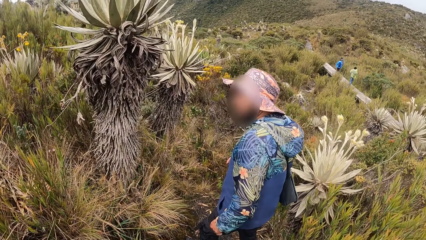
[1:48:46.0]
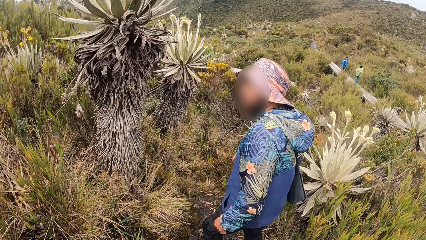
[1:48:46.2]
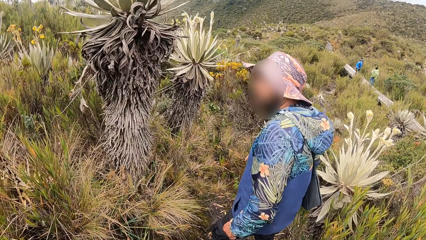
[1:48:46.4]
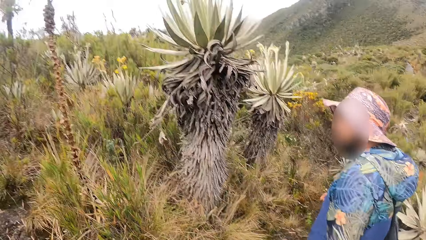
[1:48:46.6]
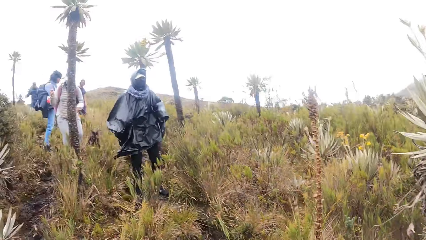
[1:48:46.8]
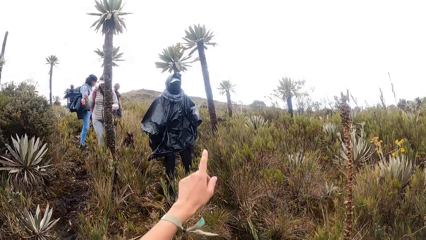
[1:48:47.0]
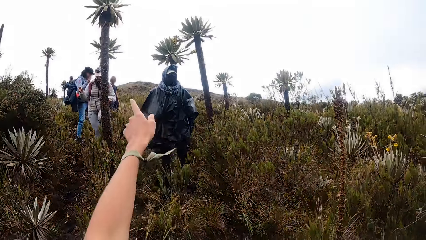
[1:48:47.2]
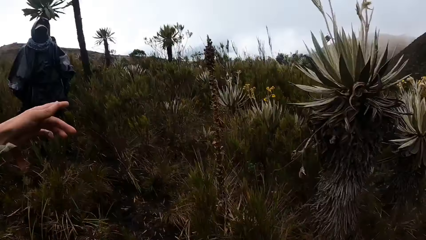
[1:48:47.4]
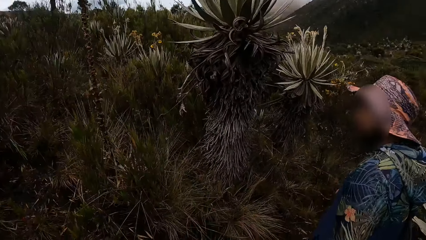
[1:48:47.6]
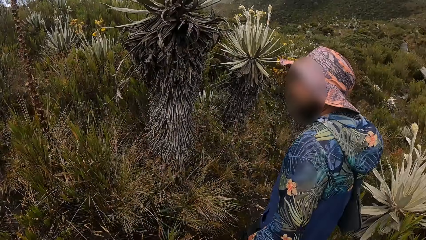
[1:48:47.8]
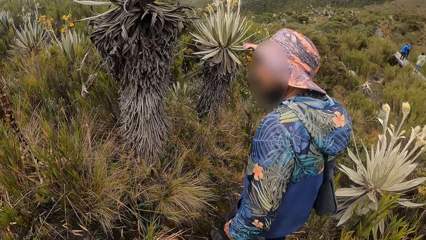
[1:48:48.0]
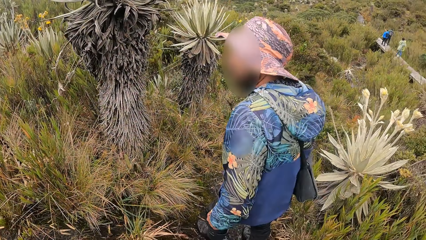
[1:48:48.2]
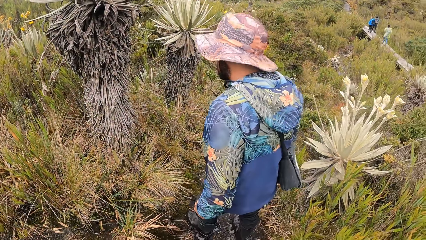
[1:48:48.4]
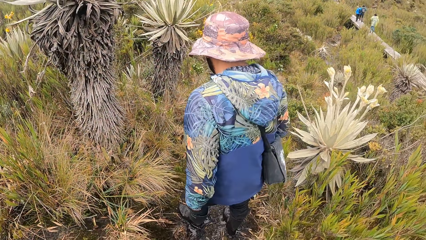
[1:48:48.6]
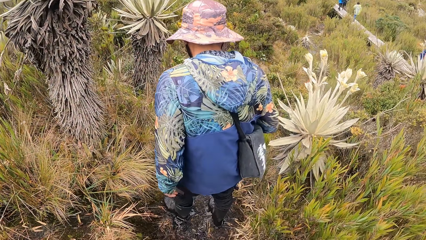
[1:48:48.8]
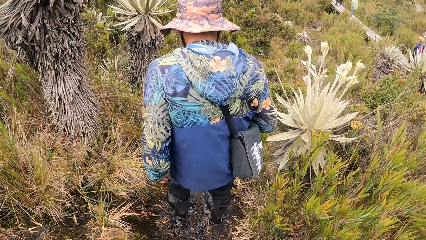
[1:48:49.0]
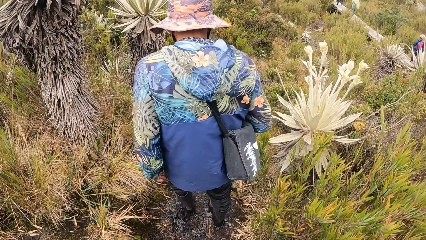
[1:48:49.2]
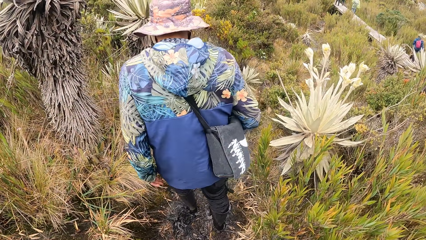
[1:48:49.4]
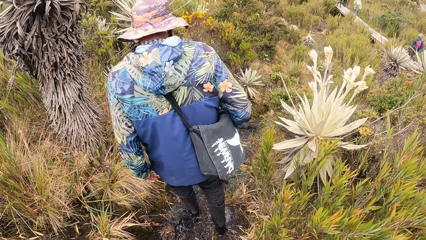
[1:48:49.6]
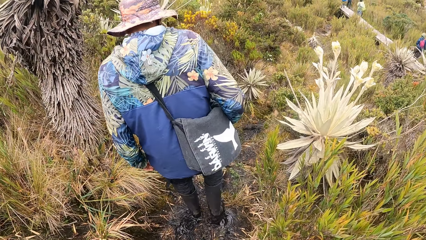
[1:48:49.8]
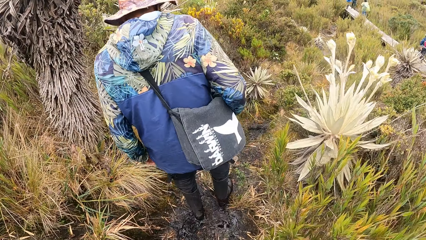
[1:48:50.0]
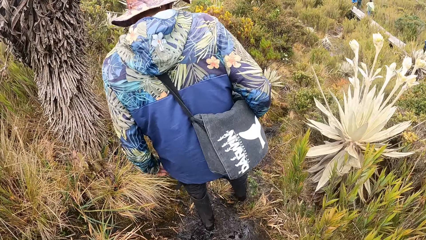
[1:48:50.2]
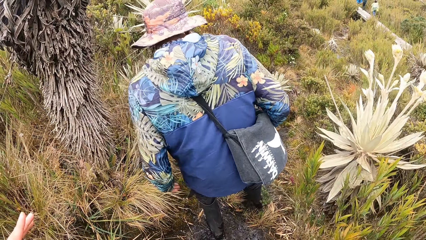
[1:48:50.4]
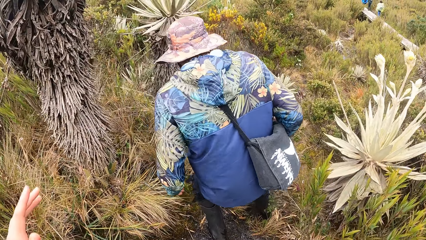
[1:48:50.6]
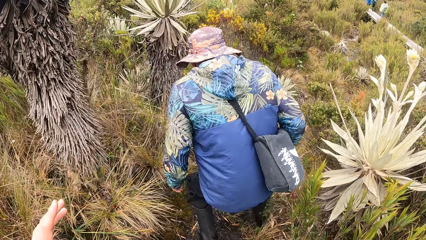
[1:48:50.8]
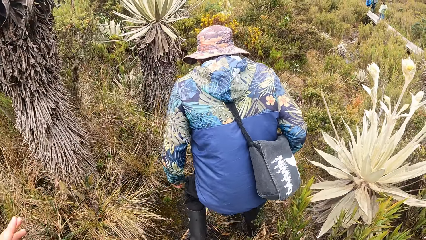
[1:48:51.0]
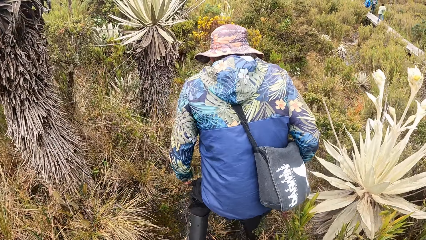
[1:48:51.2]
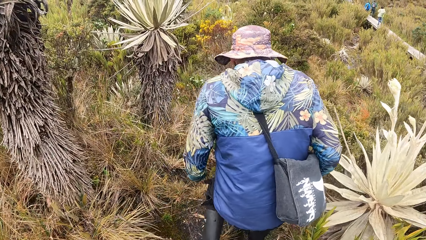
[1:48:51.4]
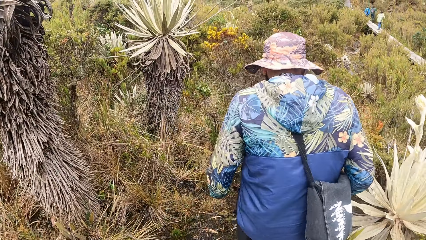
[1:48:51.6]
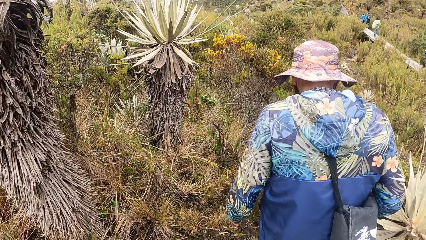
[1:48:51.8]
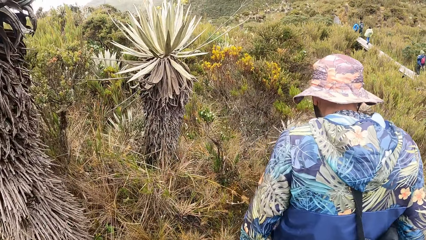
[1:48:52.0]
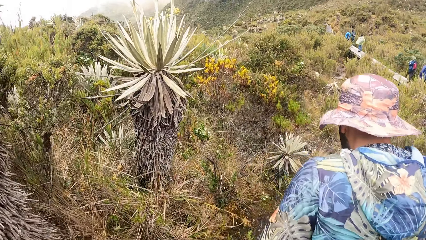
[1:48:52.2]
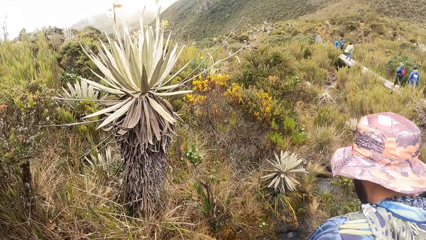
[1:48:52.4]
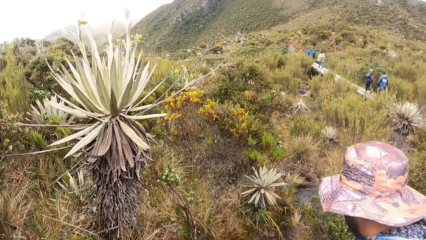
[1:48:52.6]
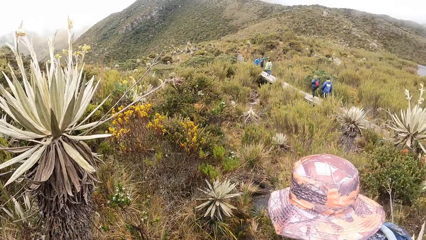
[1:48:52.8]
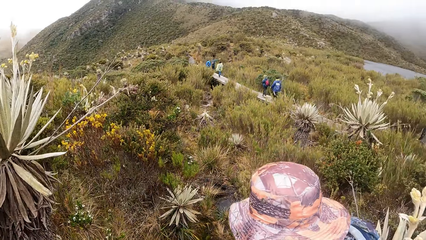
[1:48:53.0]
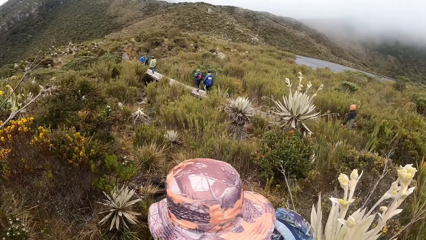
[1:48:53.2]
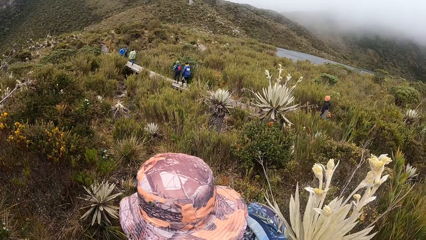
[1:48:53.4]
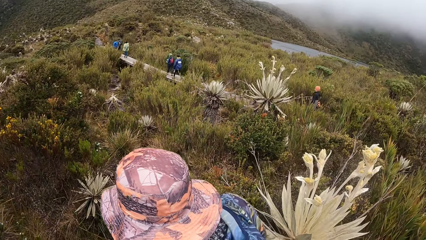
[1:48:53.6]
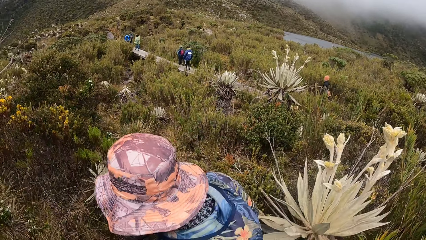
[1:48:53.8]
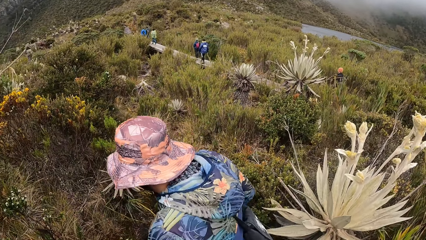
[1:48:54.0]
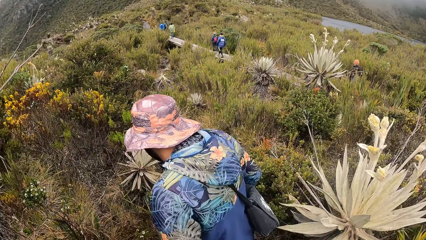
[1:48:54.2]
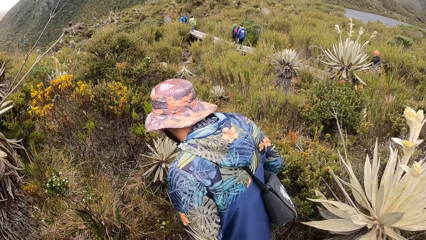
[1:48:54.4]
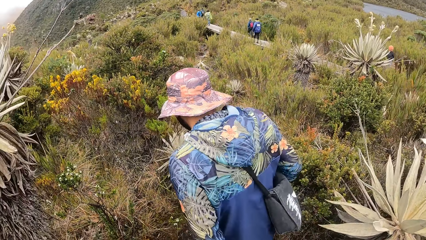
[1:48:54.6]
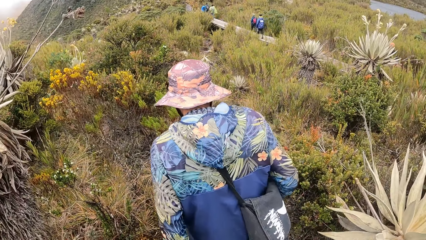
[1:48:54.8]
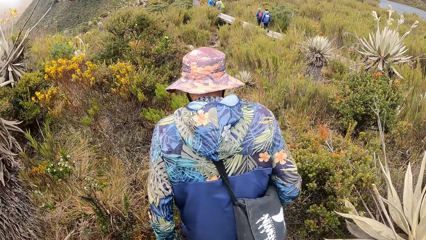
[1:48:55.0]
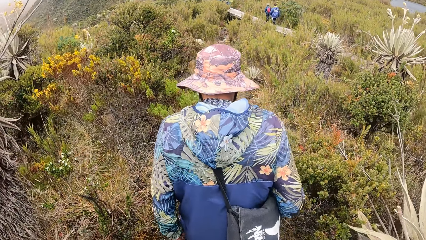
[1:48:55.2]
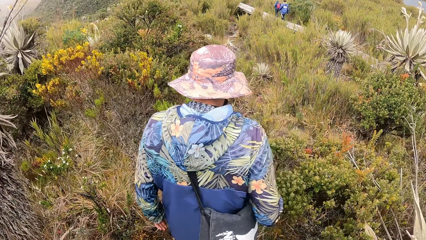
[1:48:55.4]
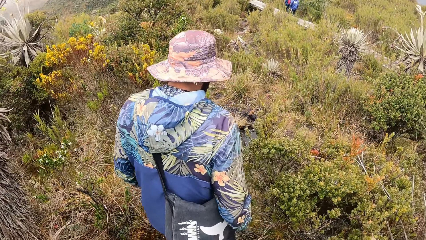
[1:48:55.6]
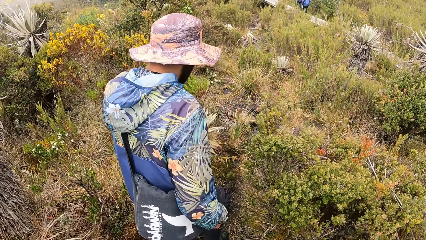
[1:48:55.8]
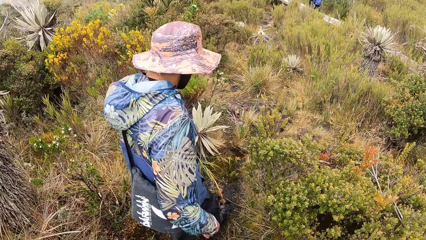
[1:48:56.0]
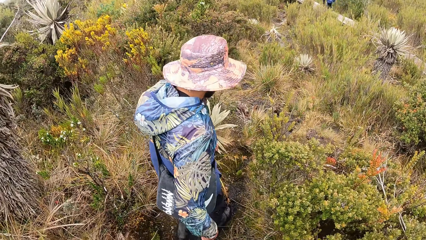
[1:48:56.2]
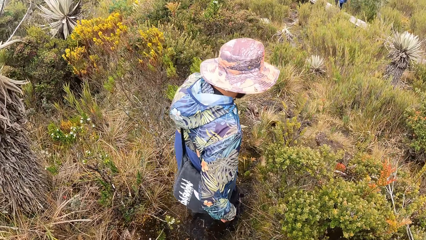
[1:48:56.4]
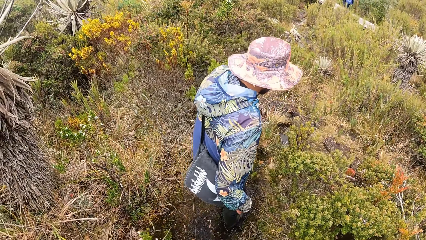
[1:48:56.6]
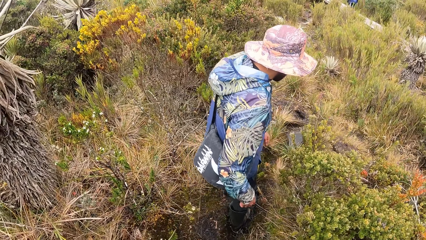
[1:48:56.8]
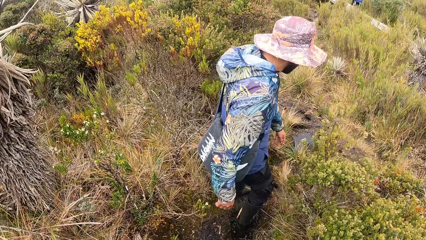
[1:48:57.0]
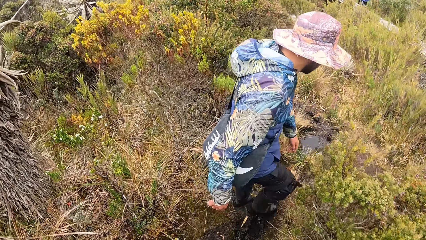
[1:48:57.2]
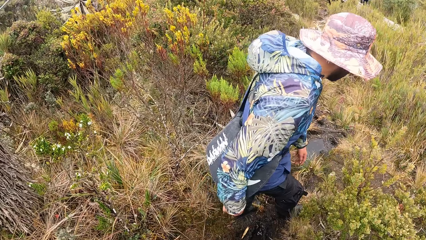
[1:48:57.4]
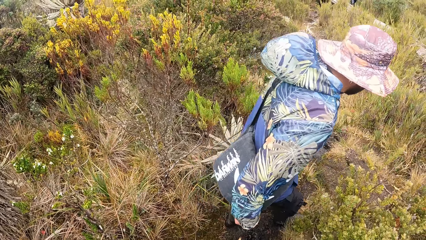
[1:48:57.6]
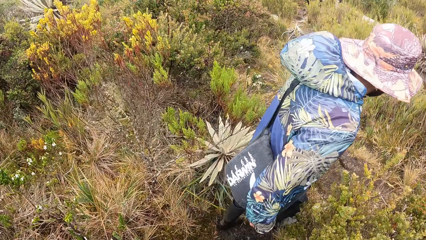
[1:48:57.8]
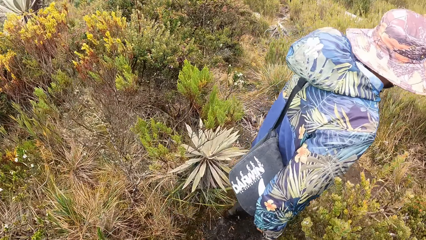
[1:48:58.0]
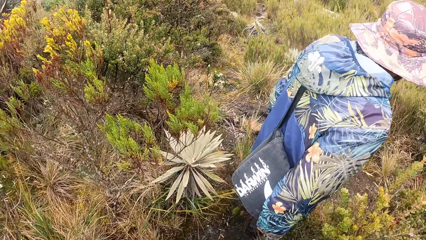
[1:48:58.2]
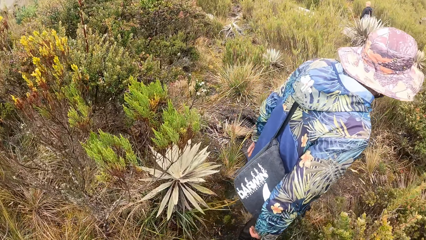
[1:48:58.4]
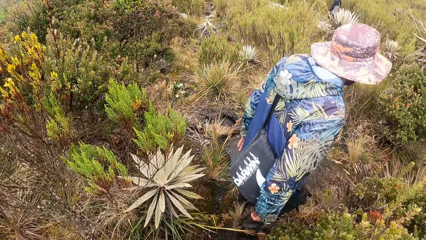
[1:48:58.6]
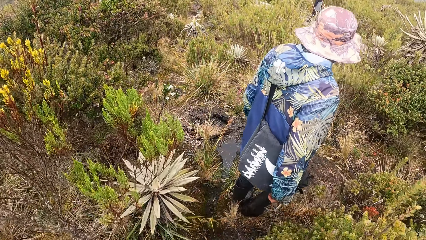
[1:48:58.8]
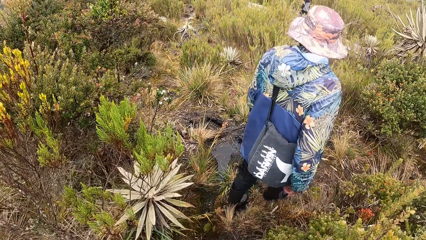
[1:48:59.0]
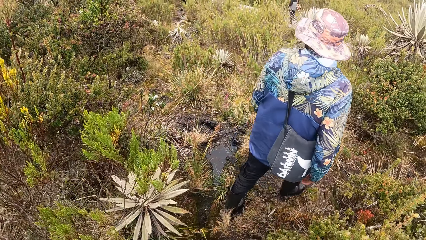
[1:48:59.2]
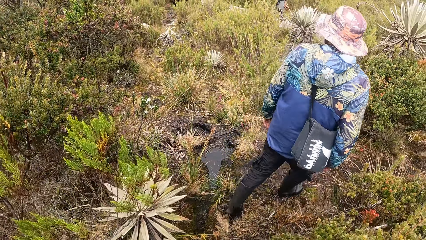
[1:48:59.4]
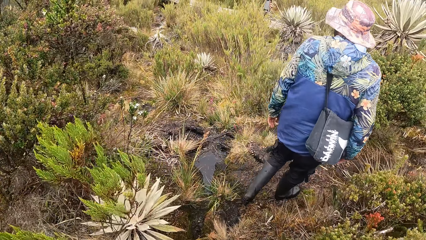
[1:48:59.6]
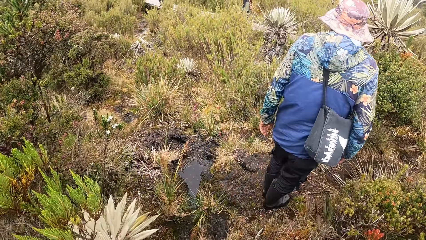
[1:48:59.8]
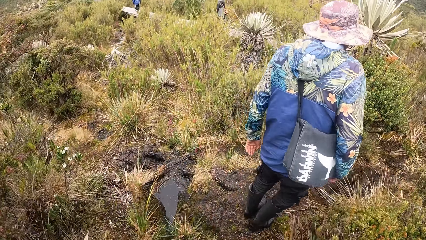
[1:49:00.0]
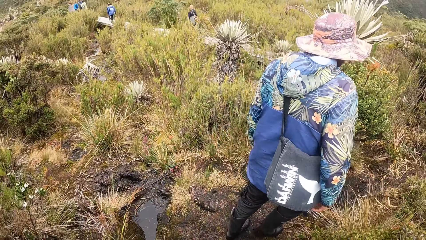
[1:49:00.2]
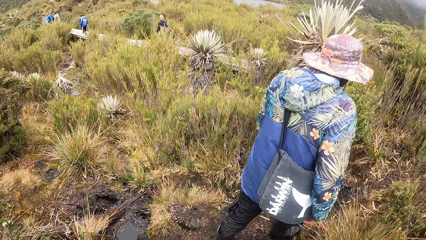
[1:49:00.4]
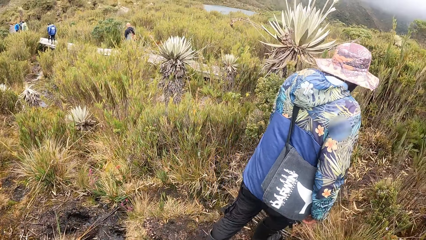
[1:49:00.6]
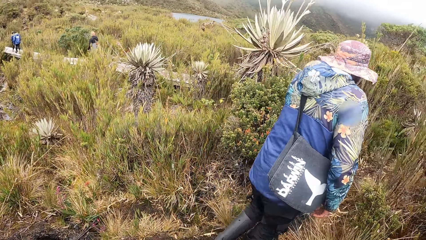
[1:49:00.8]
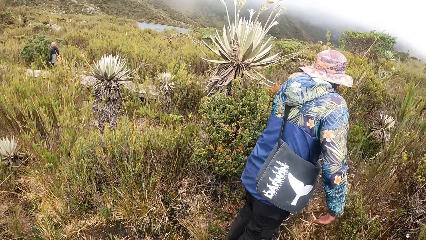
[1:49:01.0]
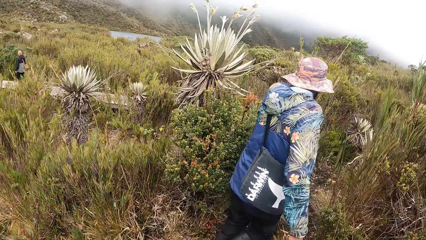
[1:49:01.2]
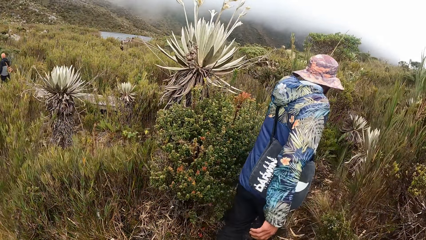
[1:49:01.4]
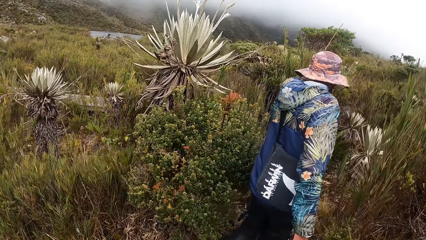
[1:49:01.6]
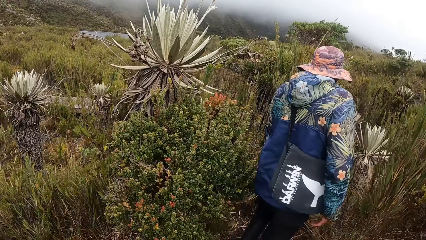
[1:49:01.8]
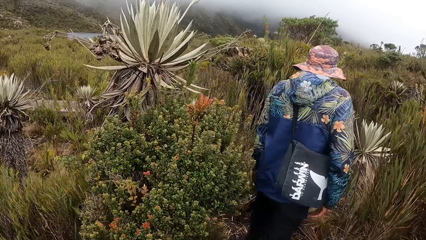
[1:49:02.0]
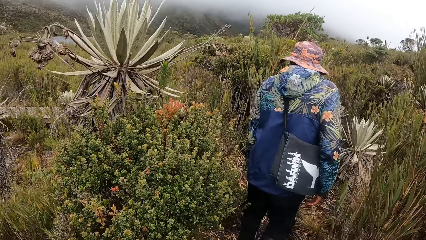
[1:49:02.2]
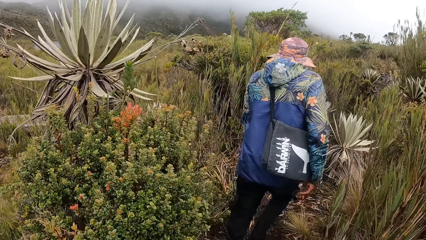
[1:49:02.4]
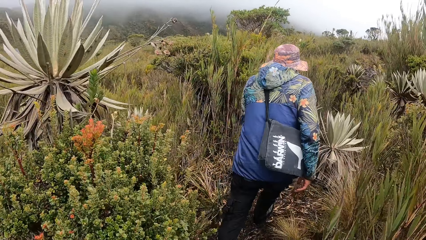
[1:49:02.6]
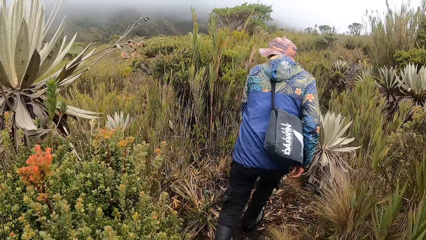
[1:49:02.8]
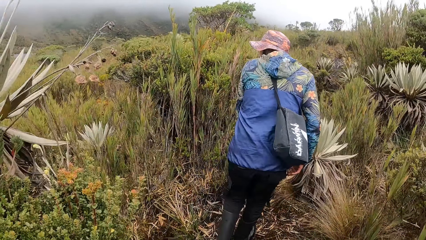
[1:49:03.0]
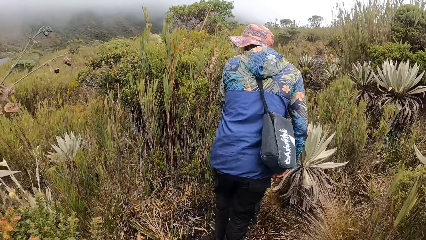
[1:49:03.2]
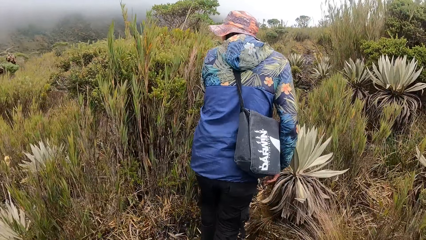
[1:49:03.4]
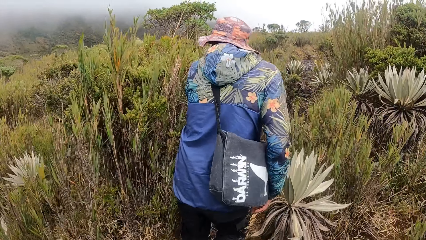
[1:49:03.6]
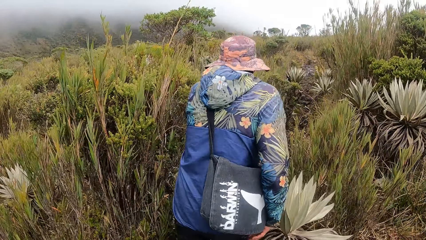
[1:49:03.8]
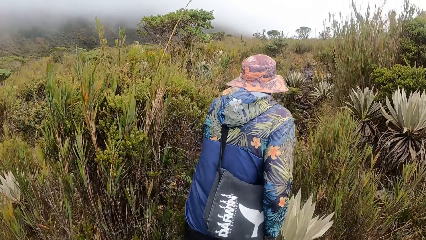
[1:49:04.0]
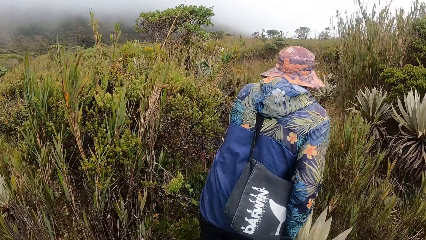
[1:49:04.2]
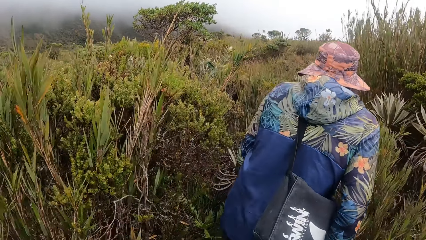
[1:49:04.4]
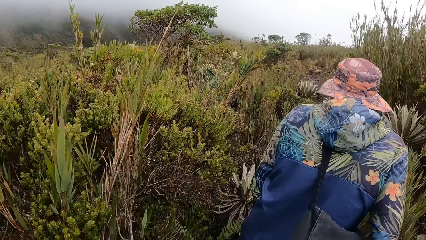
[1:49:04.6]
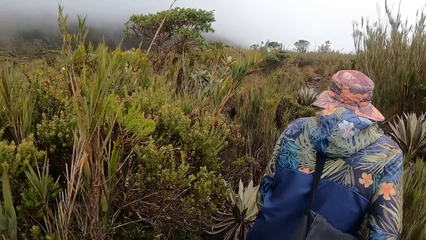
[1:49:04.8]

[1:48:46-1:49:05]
The camera wearer points a finger in a direction. They point at the friends. They look around. They walk around. They use gestures. They walk around. They look around. They walk around. They turn around. They walk around.
